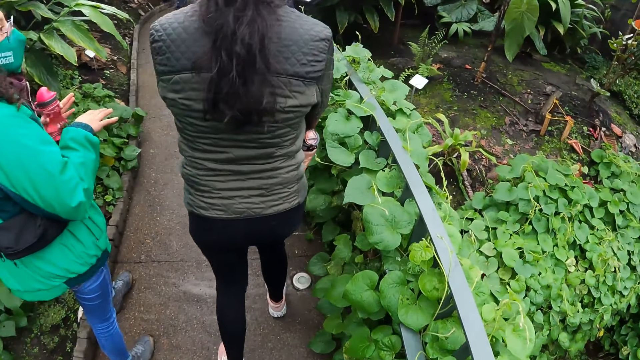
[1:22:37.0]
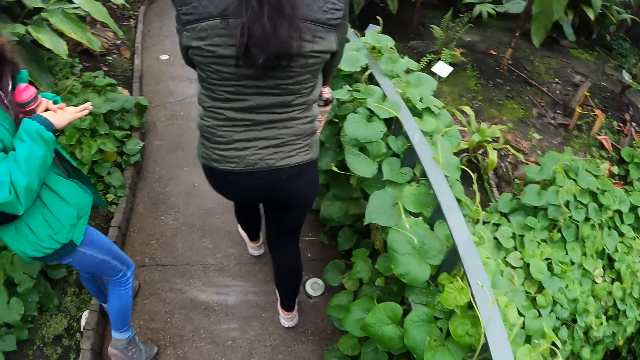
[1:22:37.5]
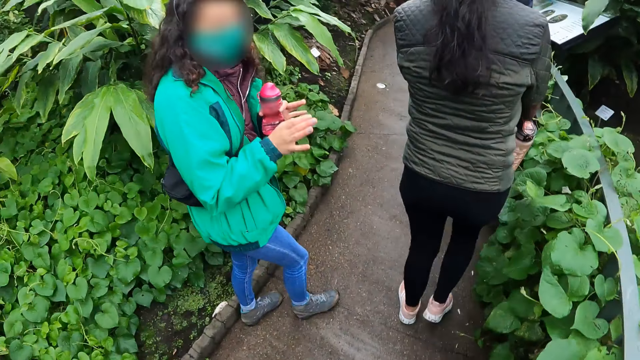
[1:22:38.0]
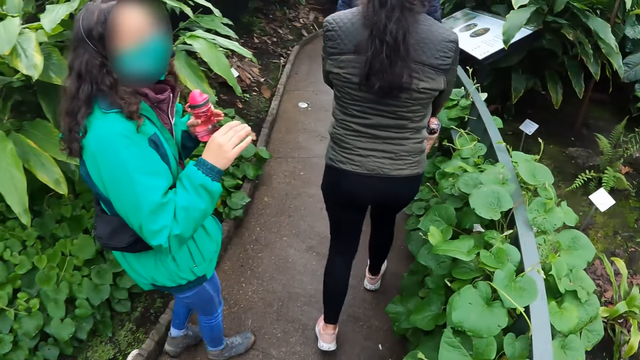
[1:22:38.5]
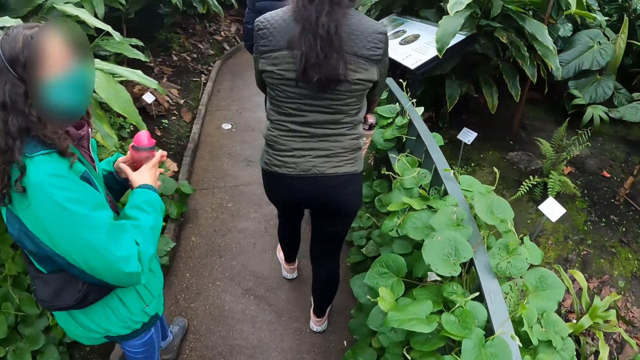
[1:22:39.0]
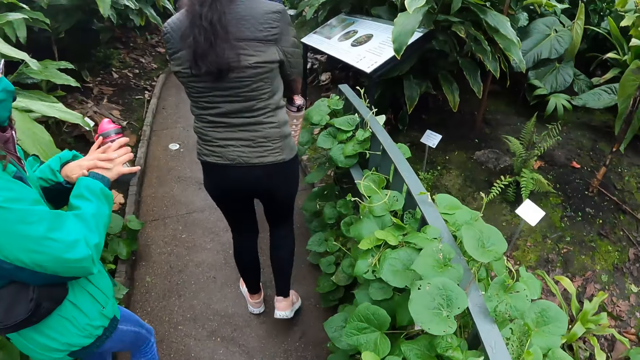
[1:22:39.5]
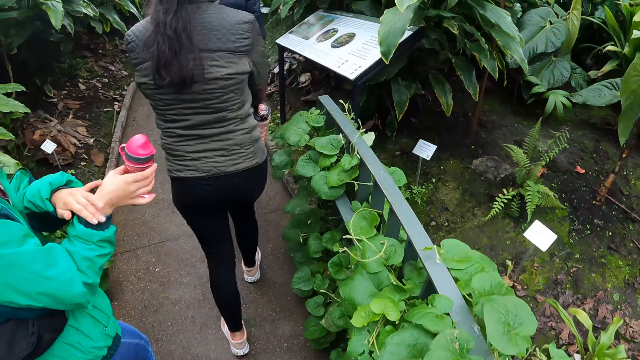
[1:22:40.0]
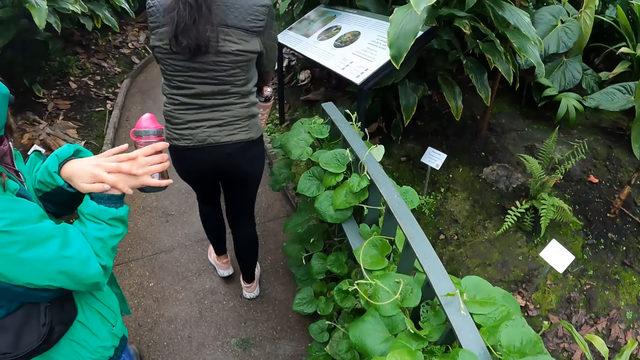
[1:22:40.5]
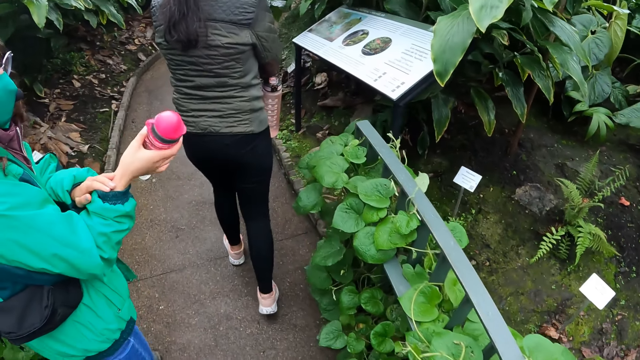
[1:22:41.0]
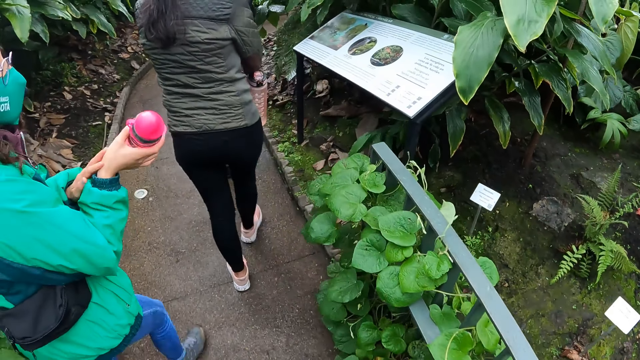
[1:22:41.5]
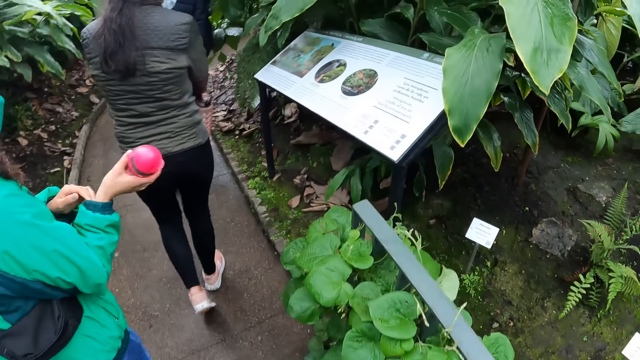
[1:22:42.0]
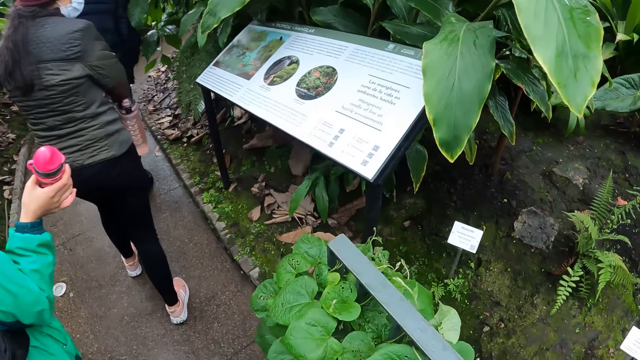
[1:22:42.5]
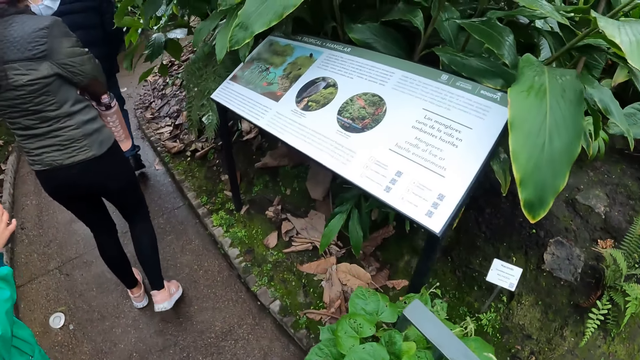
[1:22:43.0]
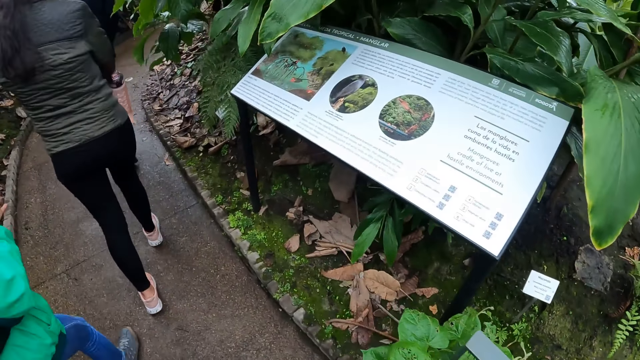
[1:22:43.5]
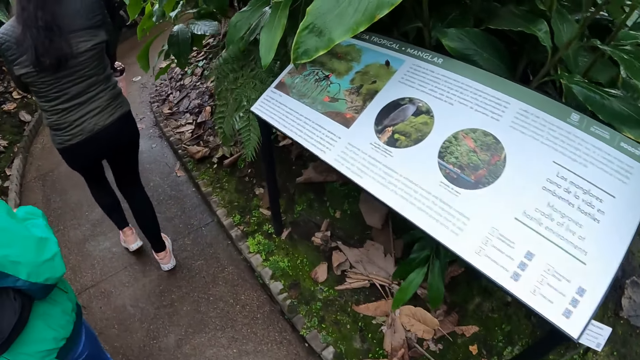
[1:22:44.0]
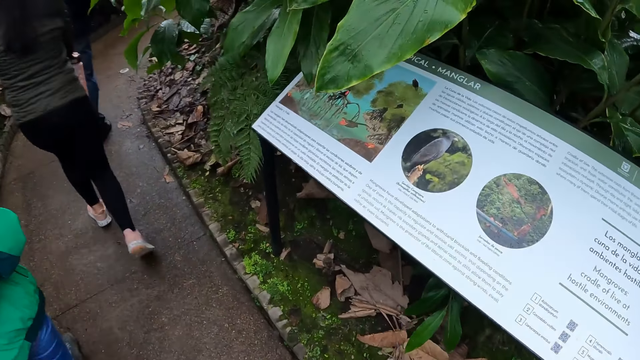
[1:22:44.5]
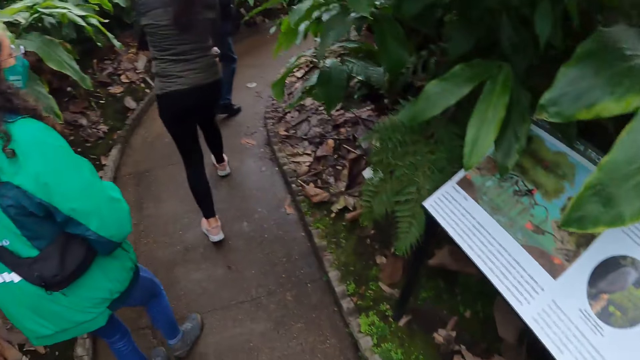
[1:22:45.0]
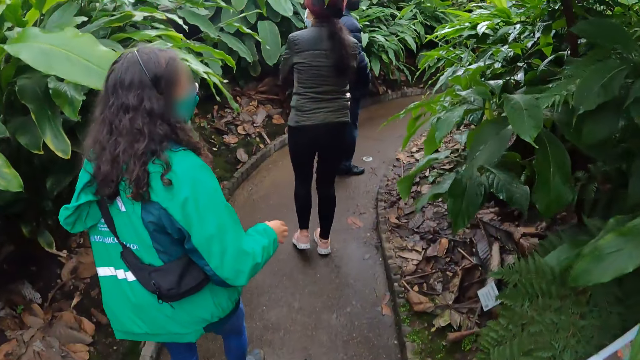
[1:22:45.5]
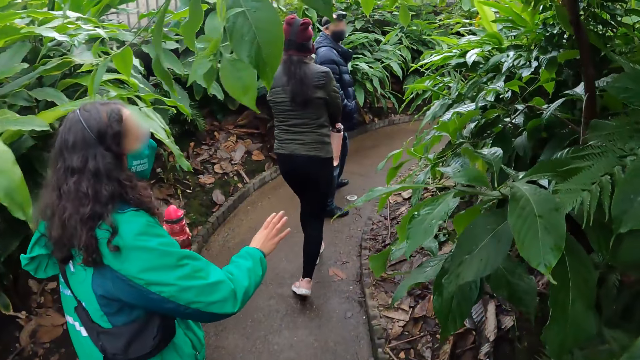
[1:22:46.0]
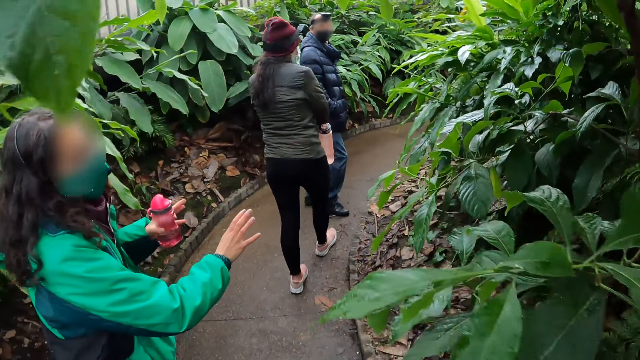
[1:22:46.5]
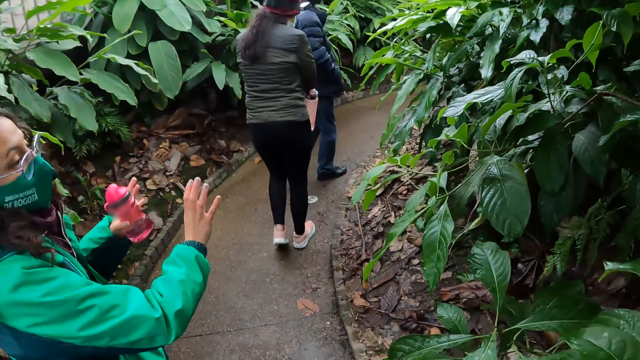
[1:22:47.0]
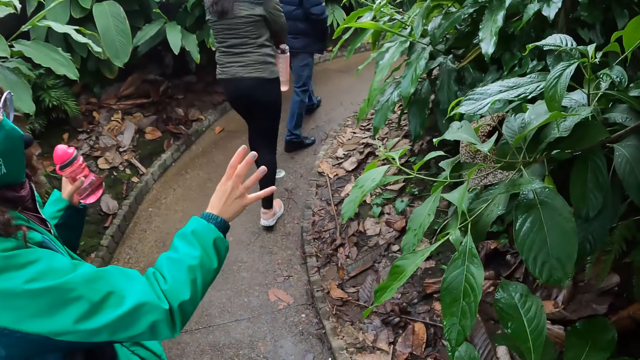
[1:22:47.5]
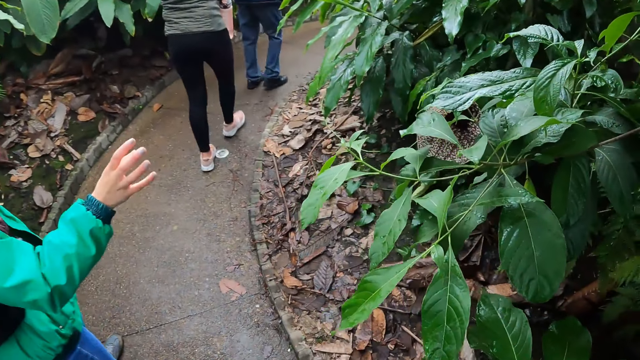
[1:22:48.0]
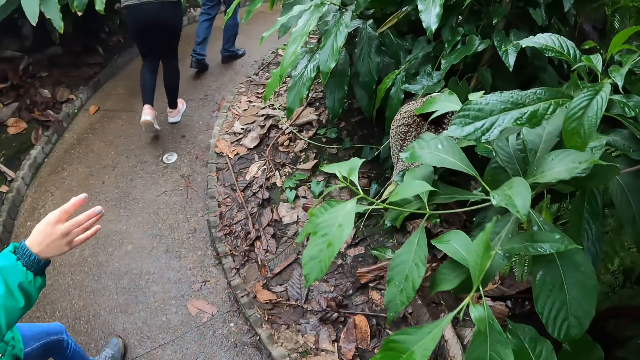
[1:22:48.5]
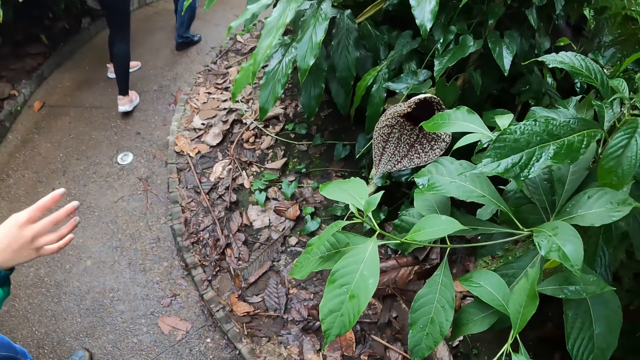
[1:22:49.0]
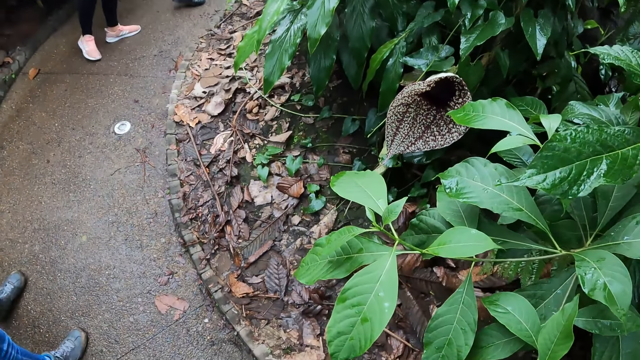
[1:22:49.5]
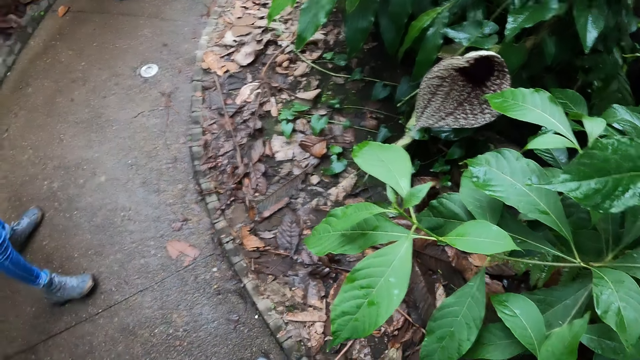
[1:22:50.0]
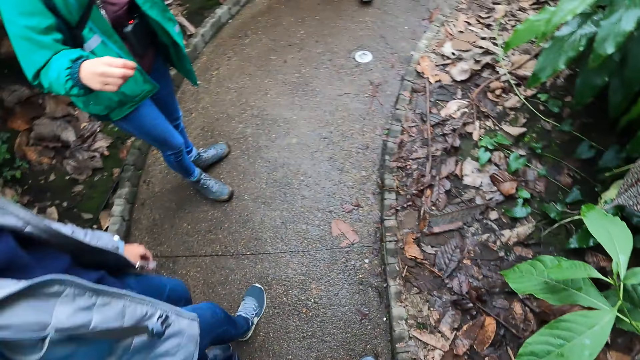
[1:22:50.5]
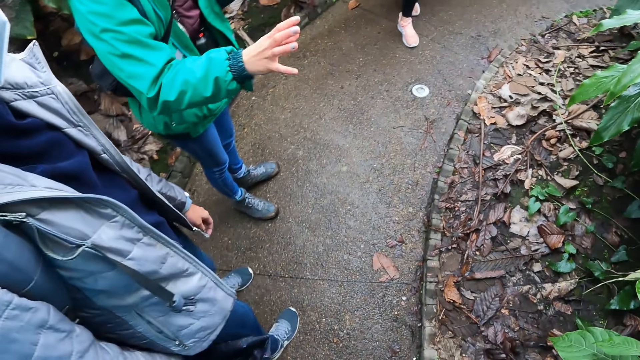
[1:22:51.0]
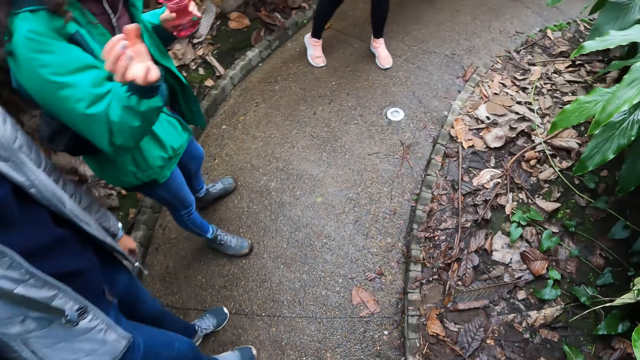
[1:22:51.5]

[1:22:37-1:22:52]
The woman rubs her left hand on her right hand. She passes the water bottle from her left hand to her right hand. She rubs her right hand on her left hand. The woman gestures to a lady.

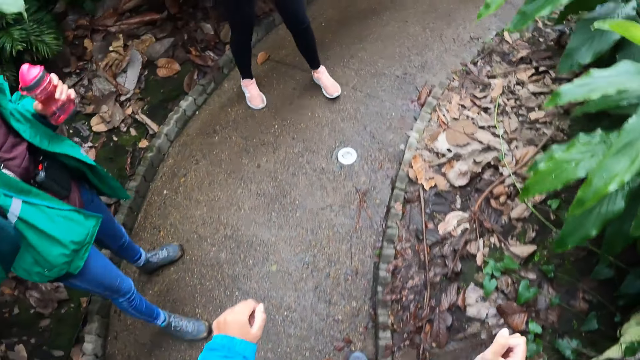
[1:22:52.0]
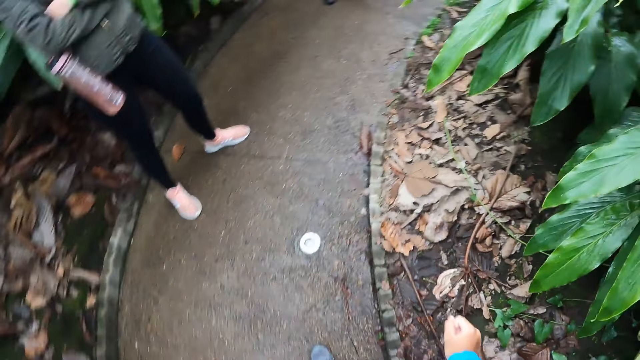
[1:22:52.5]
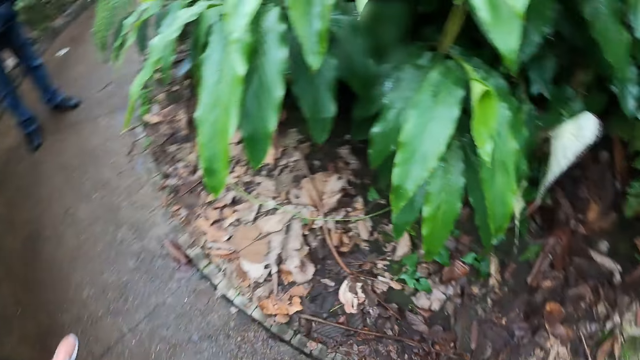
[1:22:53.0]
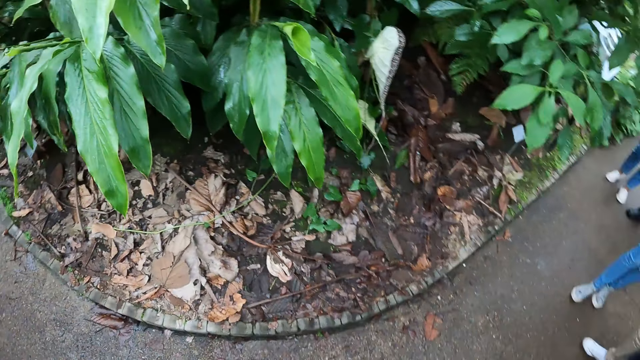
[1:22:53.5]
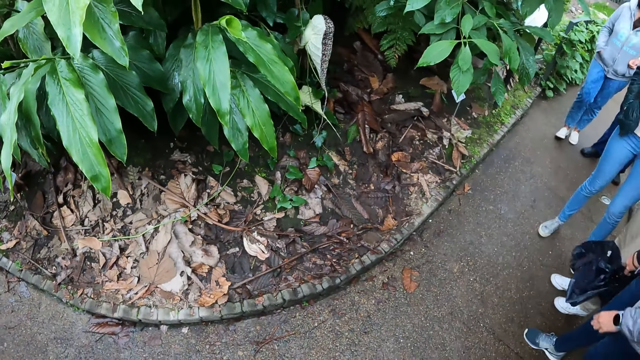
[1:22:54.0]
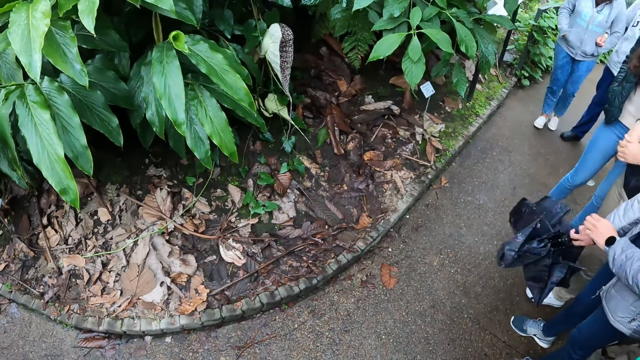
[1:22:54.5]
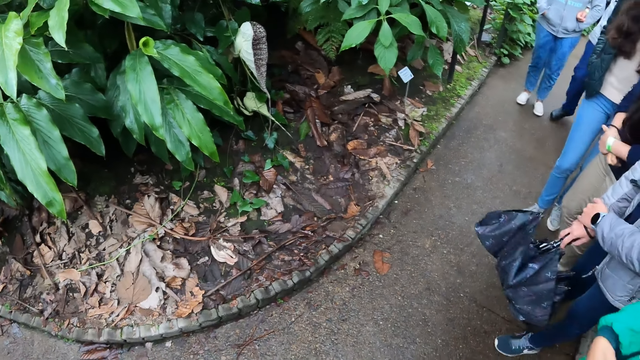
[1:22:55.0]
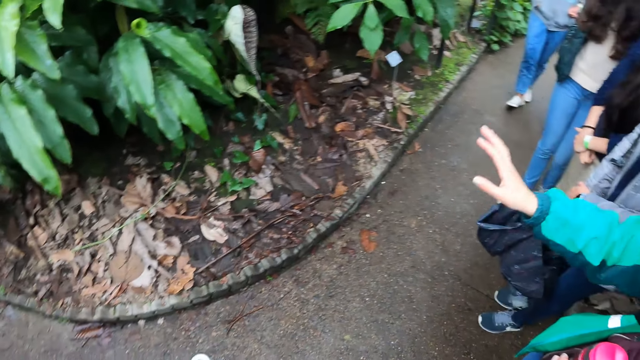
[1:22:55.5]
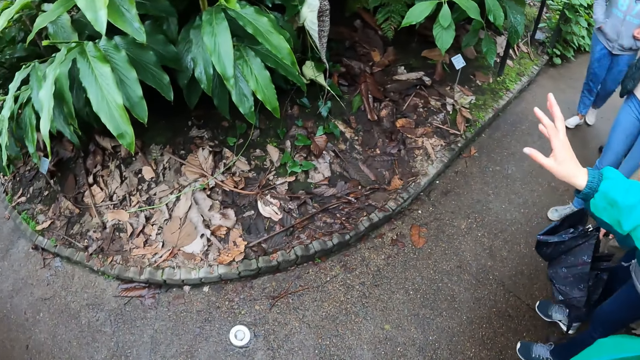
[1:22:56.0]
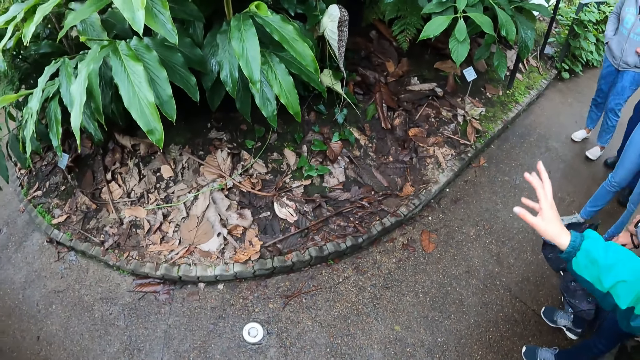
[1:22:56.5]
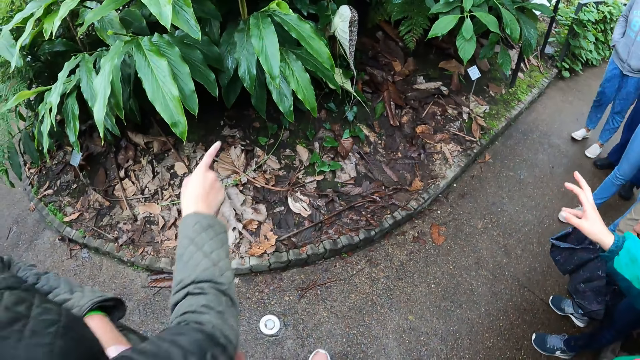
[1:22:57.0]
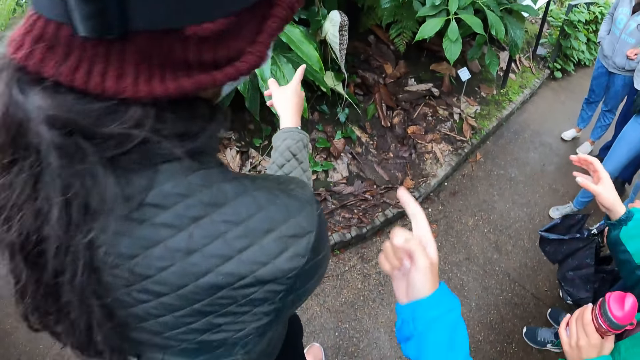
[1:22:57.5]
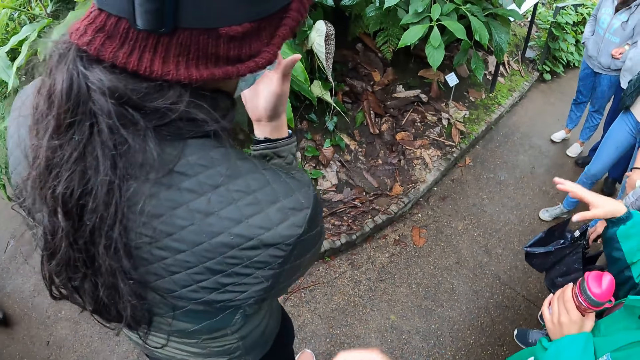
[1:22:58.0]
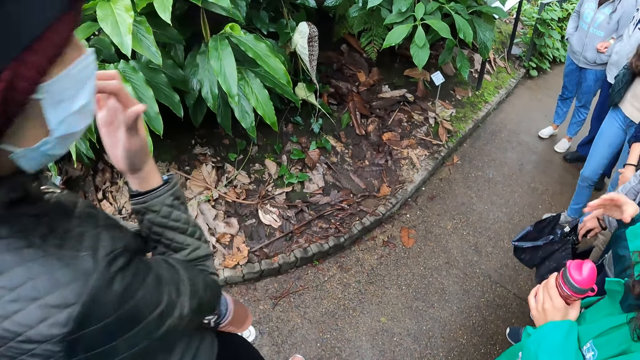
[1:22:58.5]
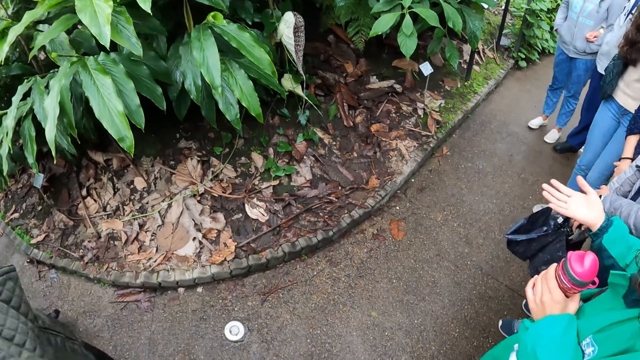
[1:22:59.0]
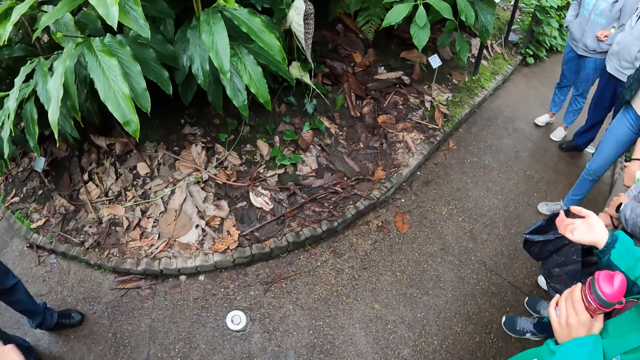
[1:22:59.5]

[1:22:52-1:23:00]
A lady points at something. Another lady points at something. The camera wearer points her right hand towards a tree.
